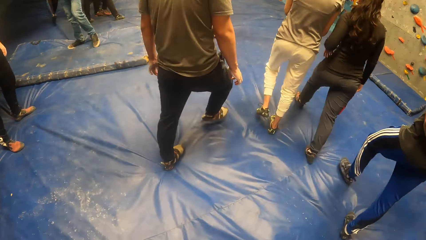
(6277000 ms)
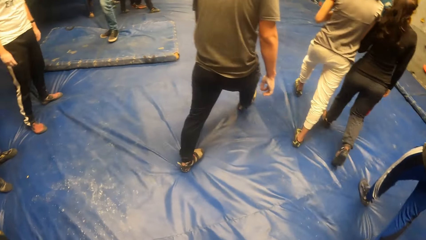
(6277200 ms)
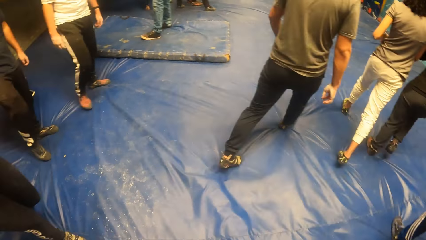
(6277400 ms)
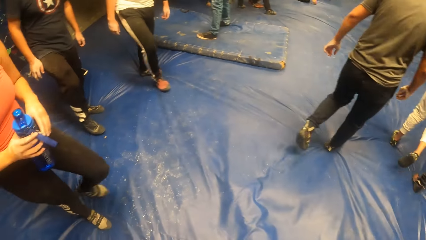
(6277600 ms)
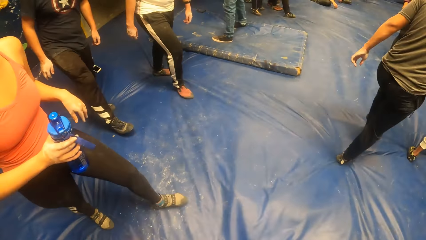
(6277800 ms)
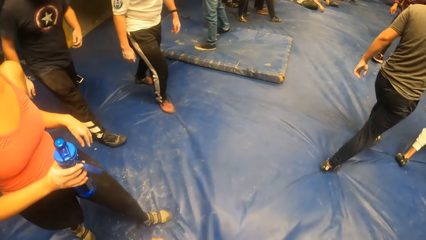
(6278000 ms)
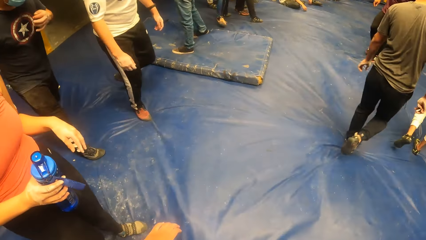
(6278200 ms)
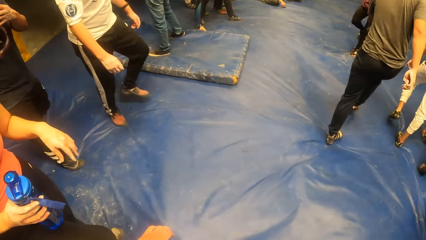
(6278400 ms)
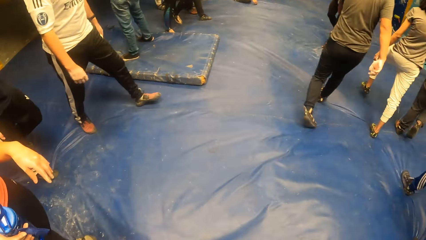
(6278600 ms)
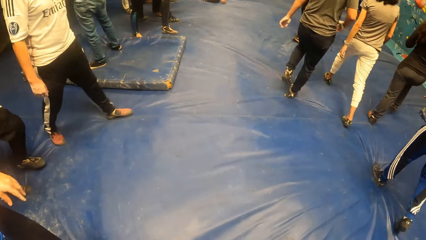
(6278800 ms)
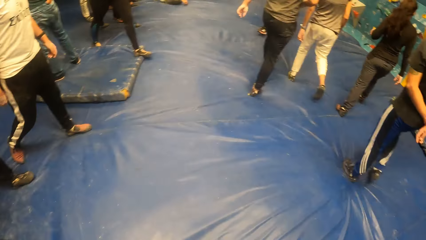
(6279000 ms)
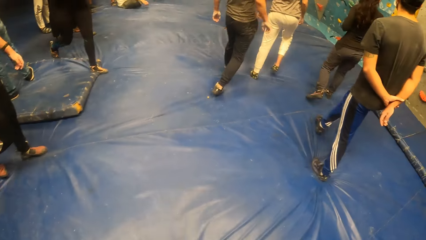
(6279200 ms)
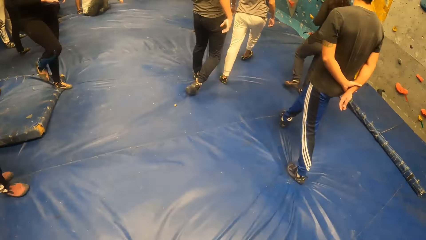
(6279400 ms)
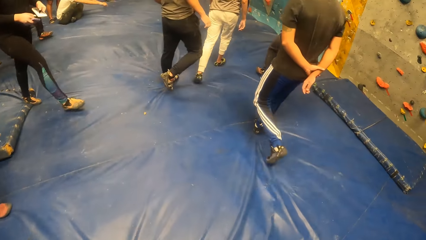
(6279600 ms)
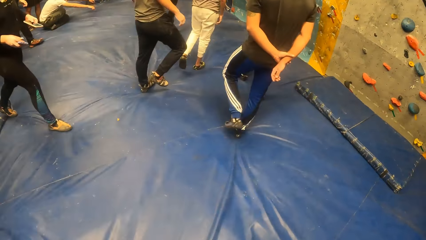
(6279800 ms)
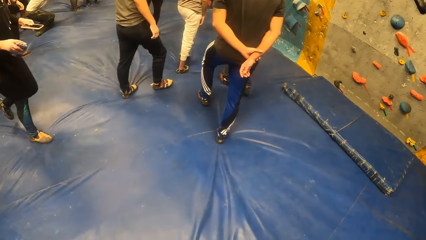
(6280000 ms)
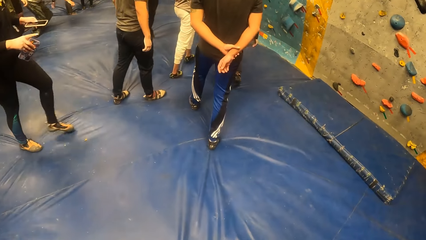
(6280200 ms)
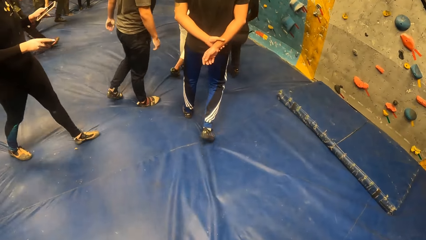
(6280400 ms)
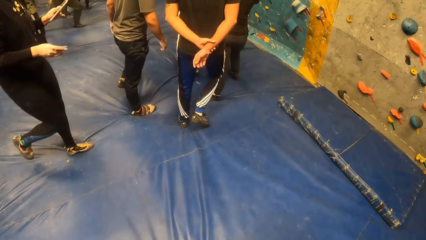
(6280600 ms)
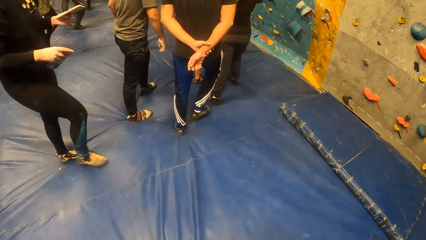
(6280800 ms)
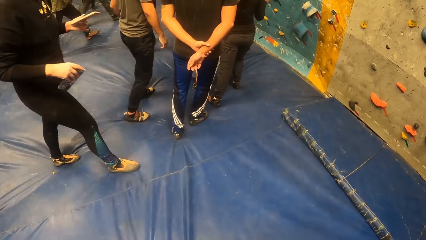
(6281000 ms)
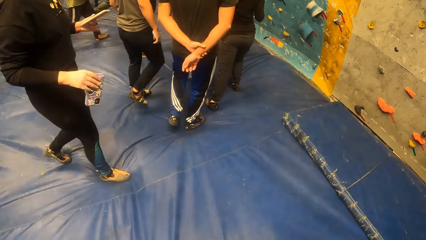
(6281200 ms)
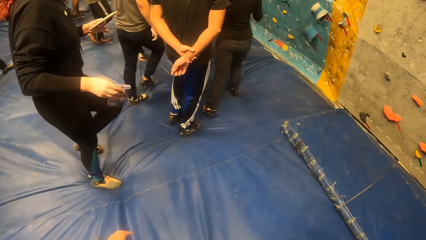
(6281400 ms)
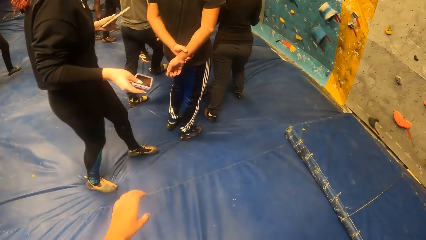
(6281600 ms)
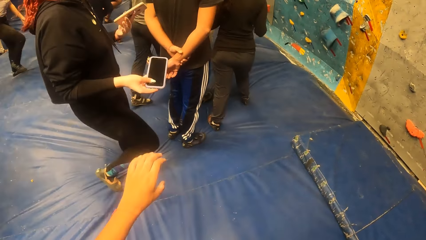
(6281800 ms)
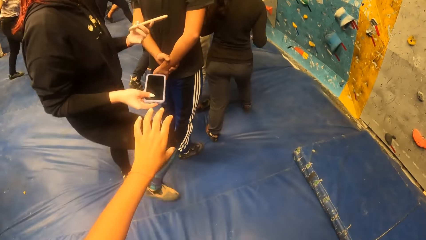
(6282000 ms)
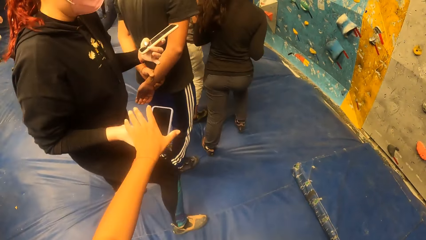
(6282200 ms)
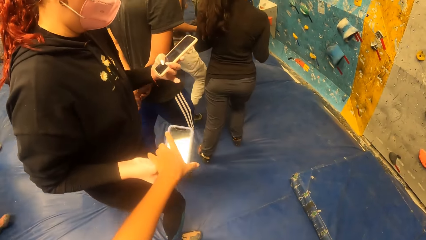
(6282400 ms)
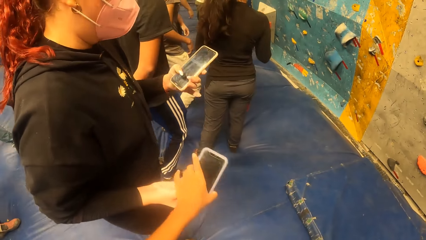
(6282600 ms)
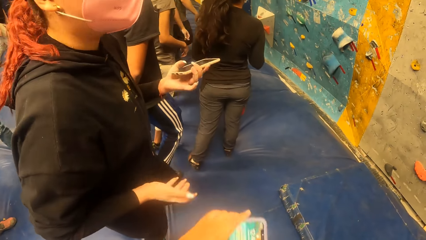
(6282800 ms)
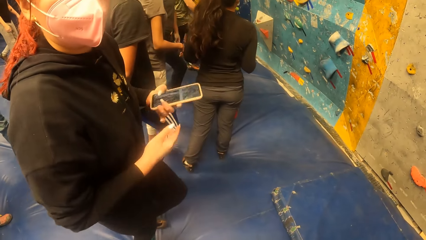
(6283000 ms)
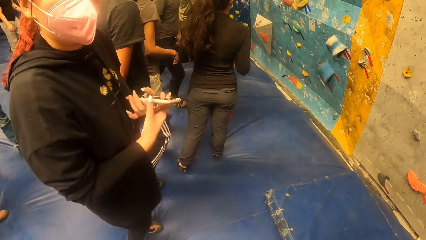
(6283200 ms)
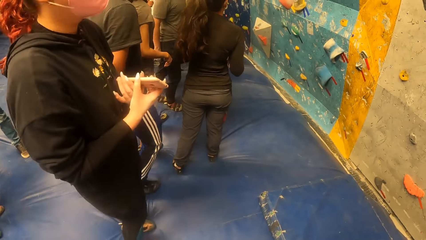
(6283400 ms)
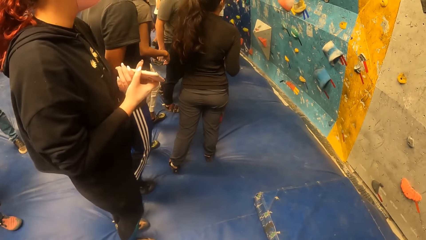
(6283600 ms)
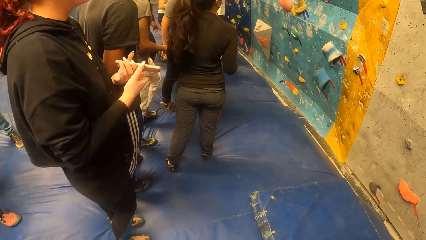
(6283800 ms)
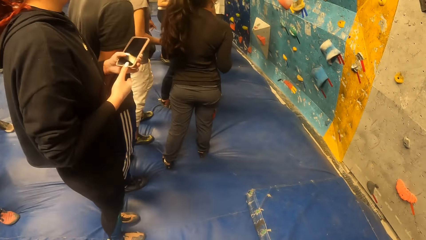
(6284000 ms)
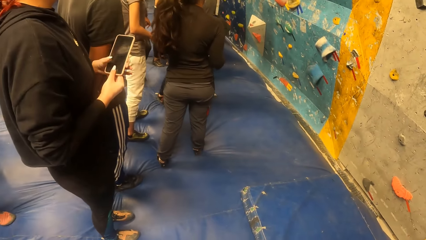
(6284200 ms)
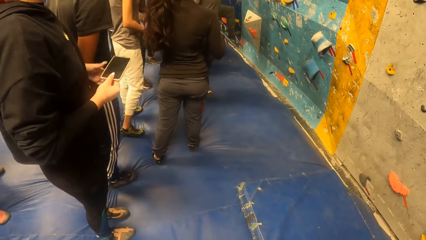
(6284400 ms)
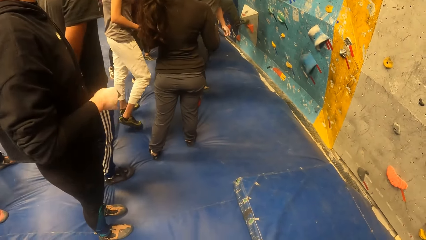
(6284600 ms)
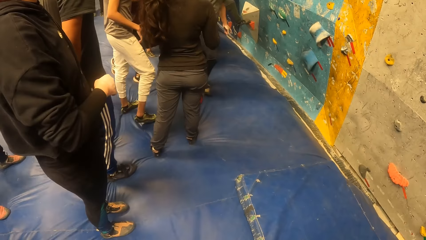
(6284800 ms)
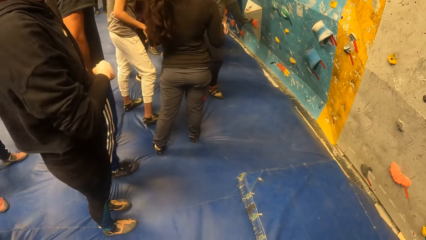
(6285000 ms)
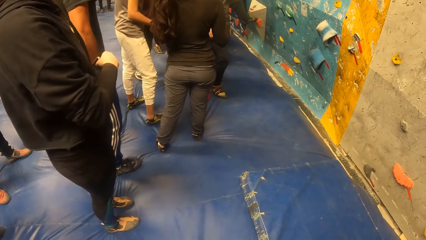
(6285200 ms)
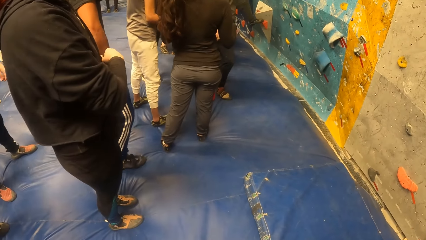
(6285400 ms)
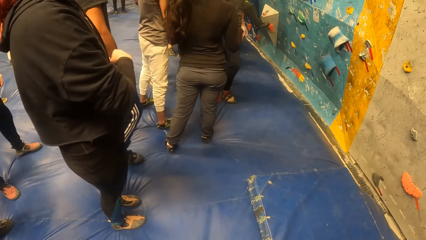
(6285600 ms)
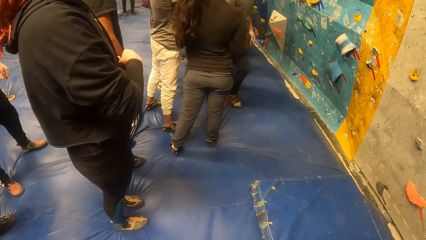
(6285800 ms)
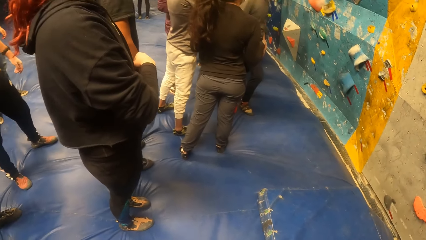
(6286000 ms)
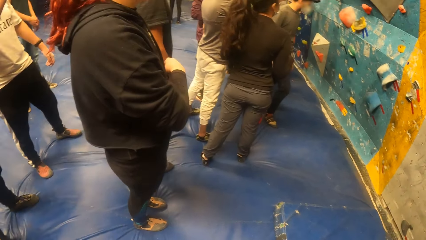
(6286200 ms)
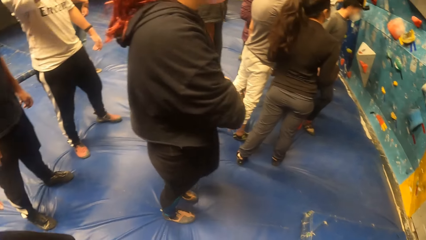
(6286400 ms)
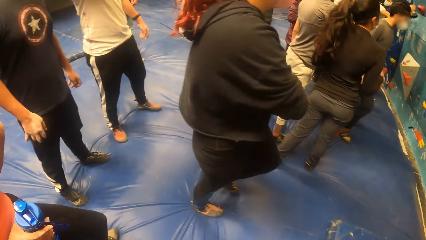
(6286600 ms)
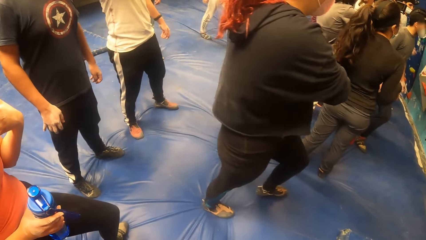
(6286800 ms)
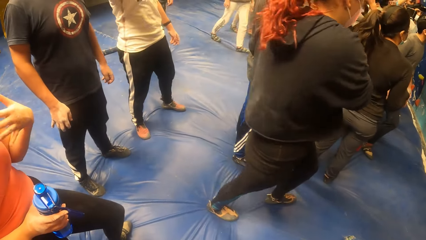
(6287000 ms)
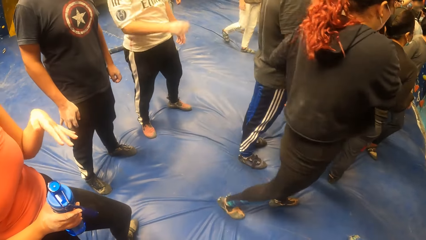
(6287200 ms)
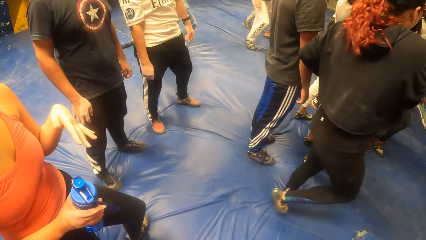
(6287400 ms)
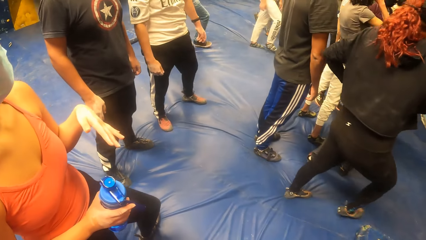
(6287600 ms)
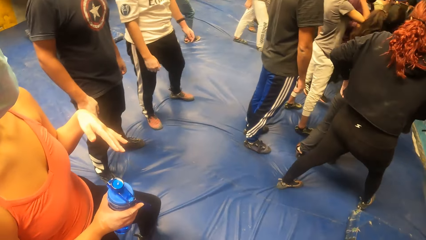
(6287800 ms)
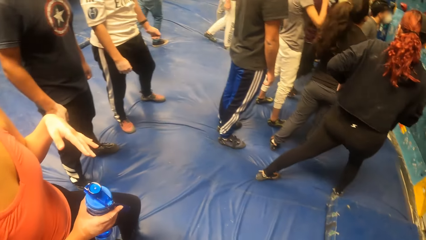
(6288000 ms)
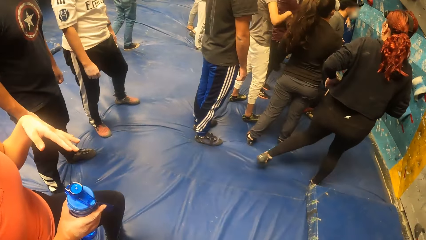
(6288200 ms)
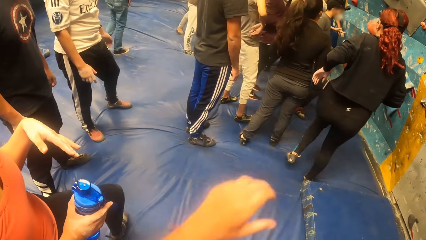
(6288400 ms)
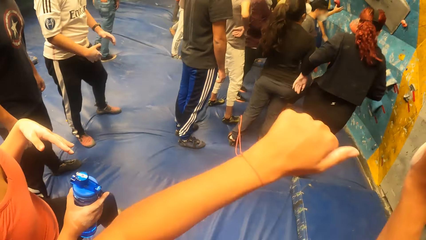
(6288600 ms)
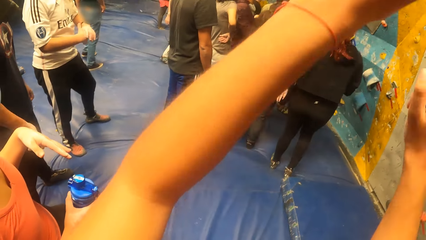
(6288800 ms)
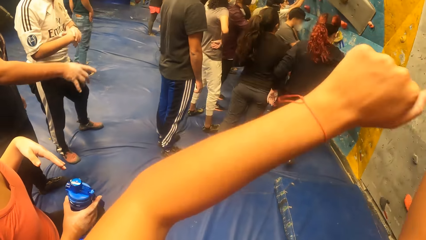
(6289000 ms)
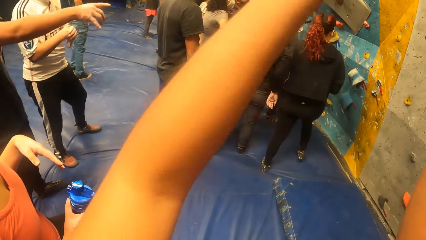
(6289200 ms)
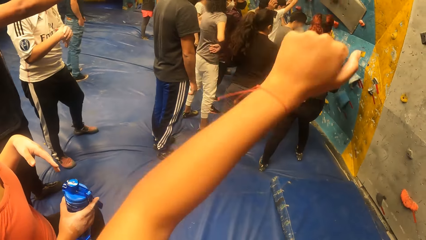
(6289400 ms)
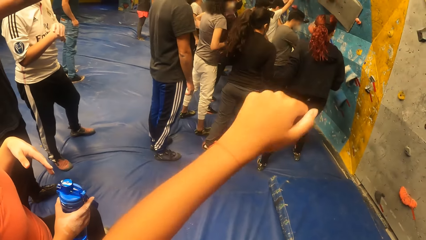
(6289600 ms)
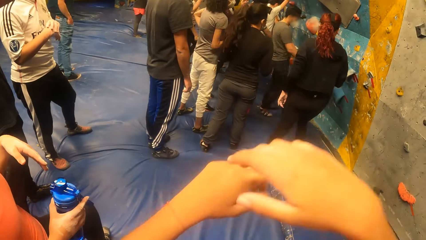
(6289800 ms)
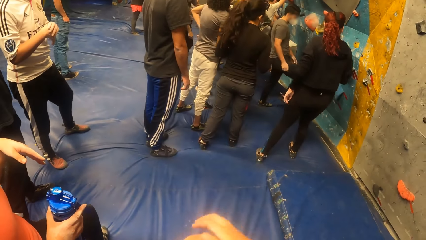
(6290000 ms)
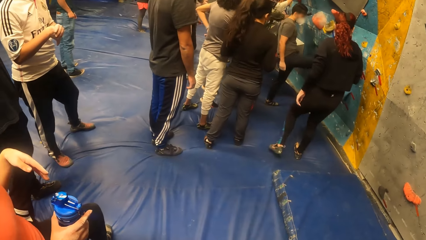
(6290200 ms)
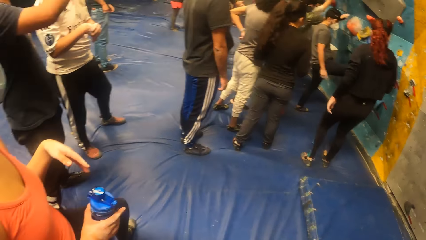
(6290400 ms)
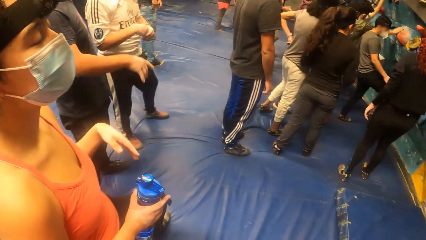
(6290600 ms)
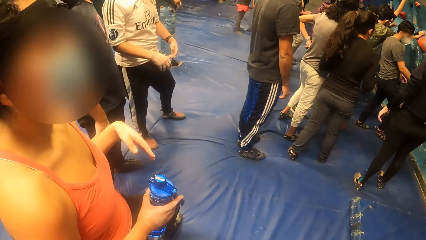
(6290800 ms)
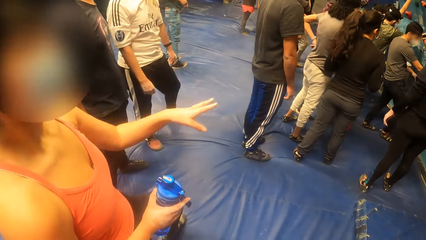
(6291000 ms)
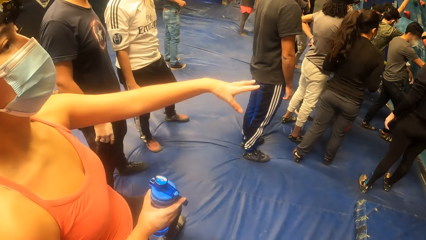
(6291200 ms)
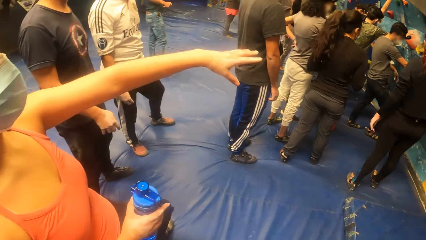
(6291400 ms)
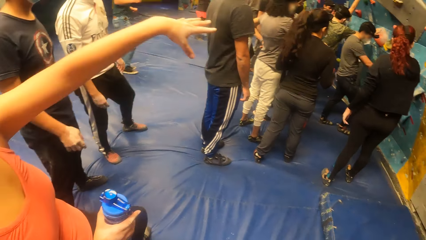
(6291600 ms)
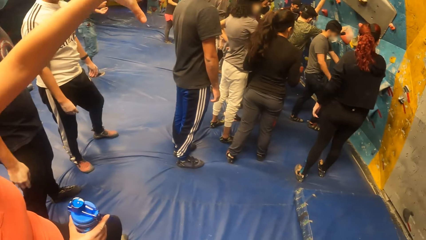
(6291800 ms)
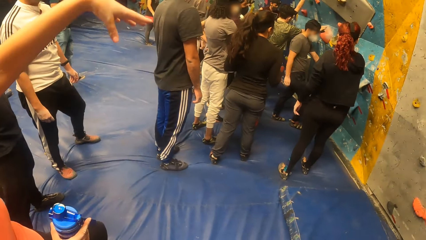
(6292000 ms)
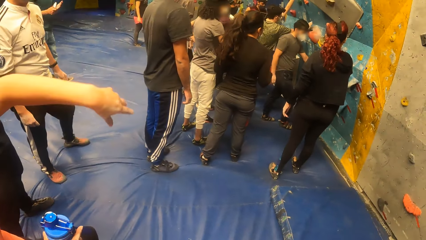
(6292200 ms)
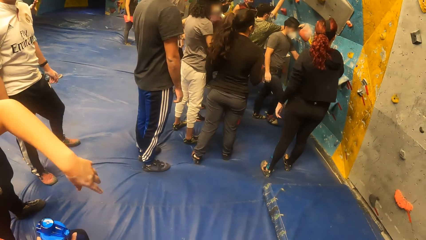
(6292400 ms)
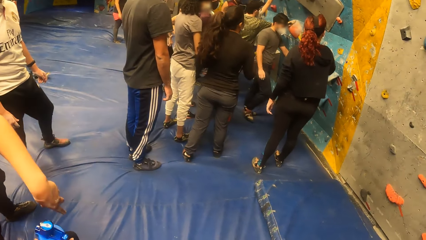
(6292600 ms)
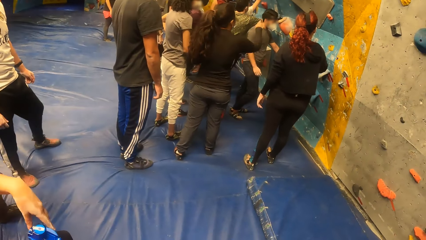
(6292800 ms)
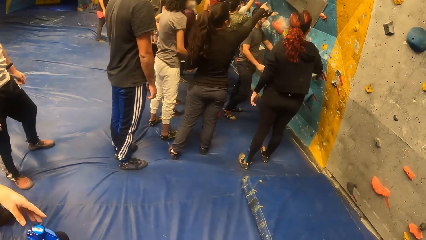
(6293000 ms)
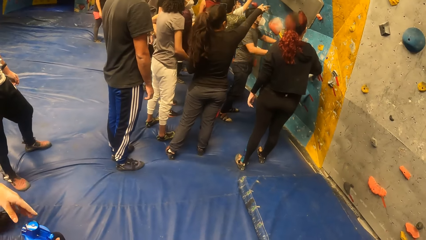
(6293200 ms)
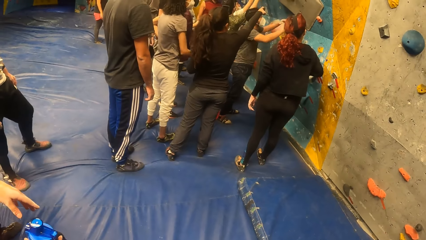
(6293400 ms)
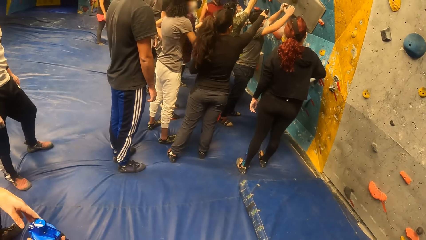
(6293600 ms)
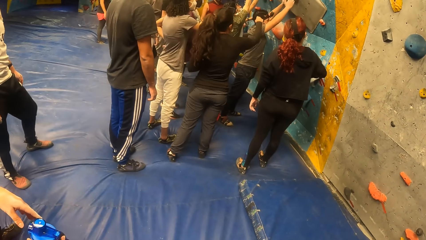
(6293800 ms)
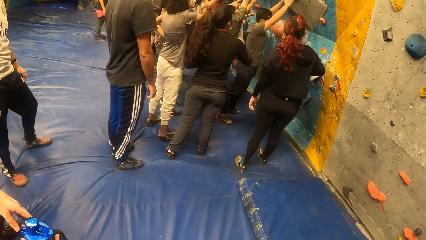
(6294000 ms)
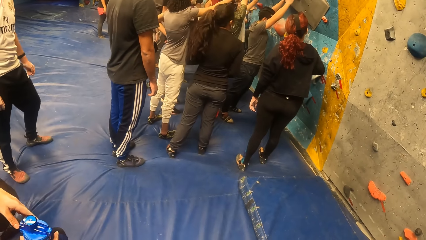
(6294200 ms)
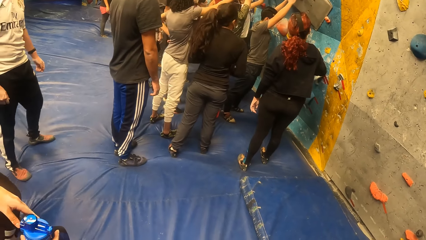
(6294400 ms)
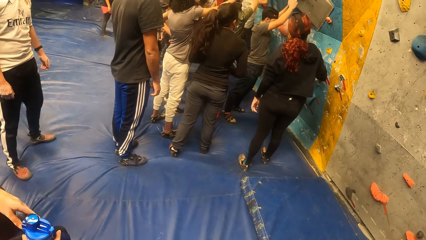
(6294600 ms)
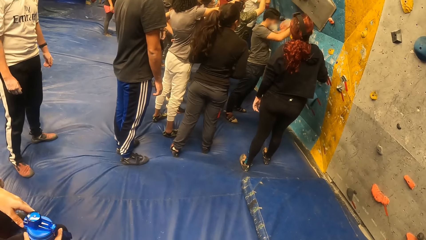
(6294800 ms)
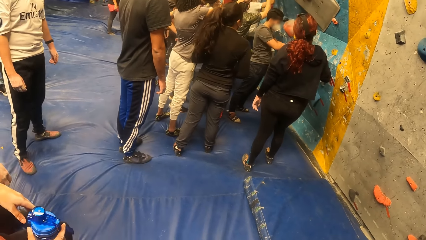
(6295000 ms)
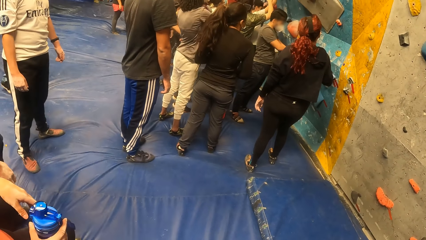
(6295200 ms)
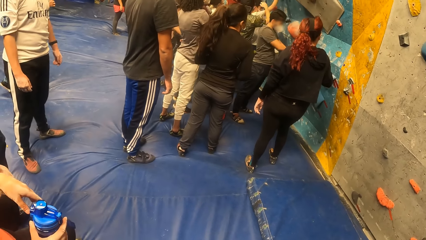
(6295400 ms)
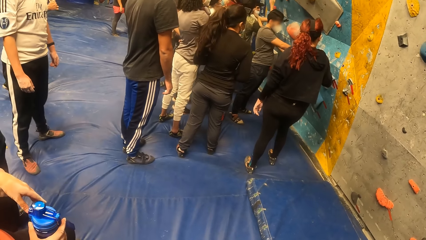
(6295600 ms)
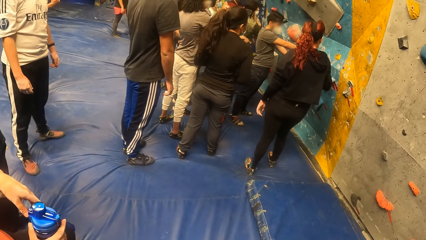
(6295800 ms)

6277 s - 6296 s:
A woman holds a water bottle with her right hand. The camera wearer walks around. She collects a phone from another woman with her left hand. The other woman holds the phone with her left hand. She holds the phone with both hands, passes the phone from her left hand to her right hand, and puts the phone in her pocket. The camera wearer looks around. She interacts with the first woman. She swings her hands. Another woman stretches her hand. The camera wearer looks around.
